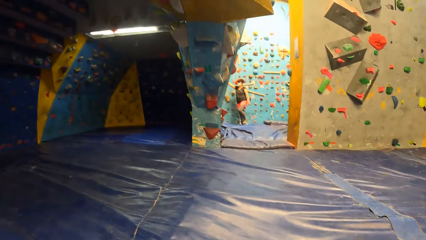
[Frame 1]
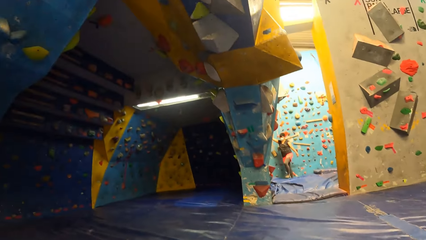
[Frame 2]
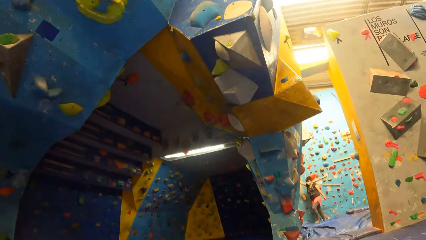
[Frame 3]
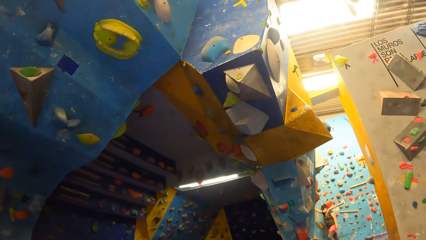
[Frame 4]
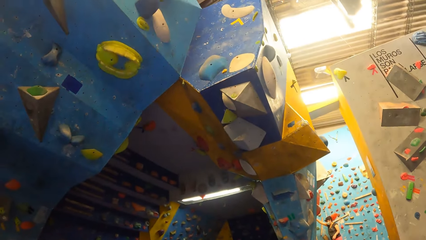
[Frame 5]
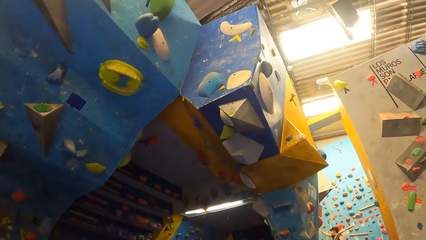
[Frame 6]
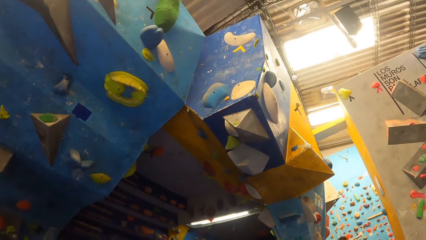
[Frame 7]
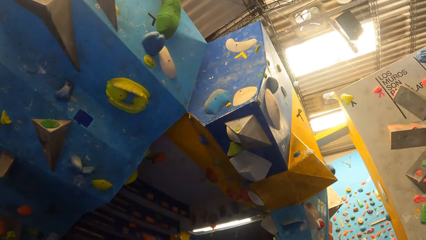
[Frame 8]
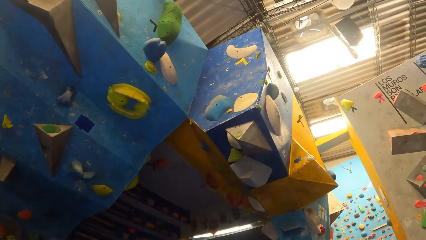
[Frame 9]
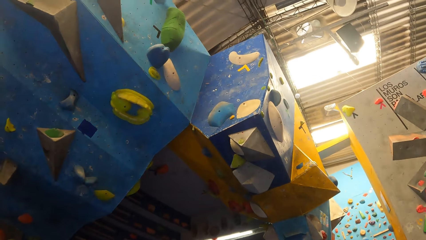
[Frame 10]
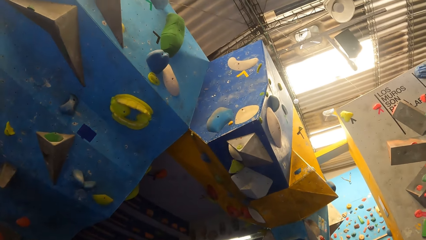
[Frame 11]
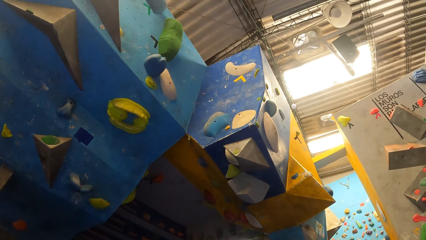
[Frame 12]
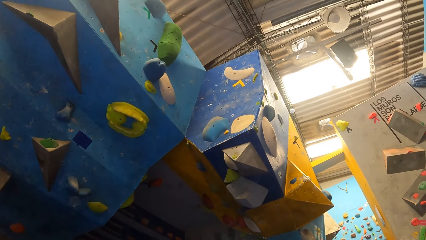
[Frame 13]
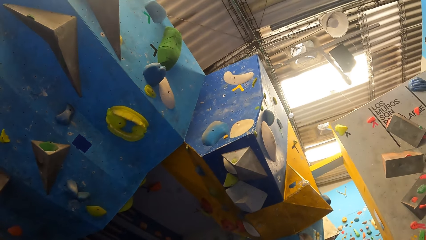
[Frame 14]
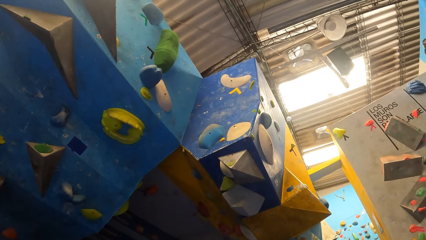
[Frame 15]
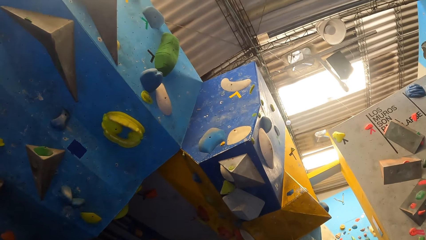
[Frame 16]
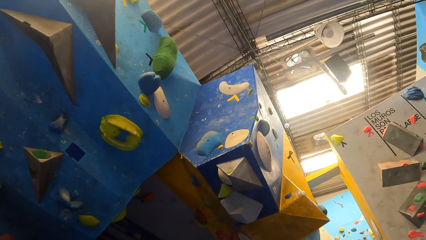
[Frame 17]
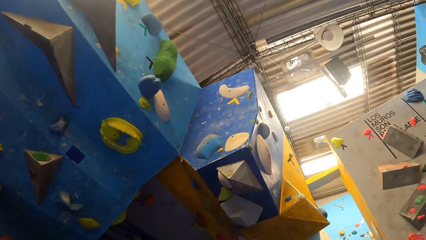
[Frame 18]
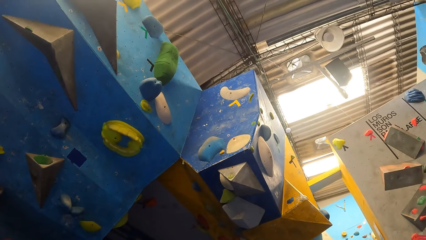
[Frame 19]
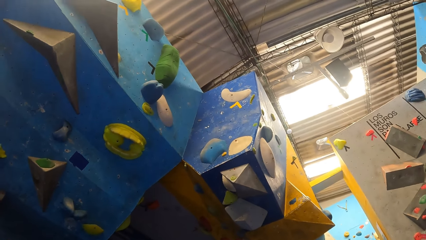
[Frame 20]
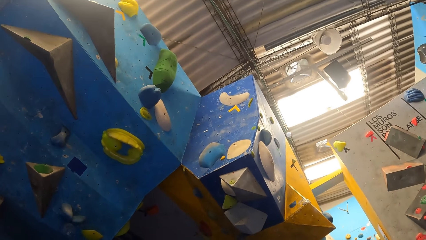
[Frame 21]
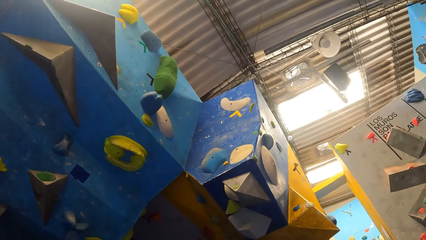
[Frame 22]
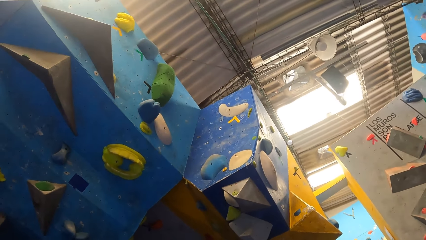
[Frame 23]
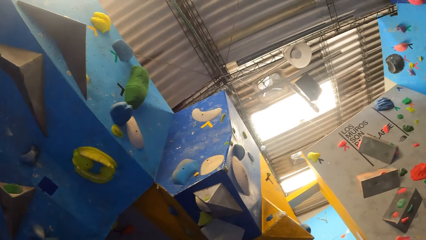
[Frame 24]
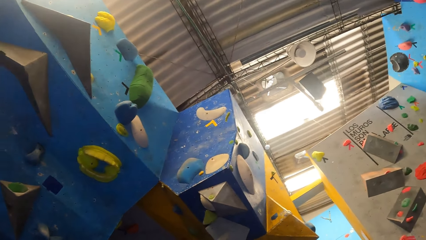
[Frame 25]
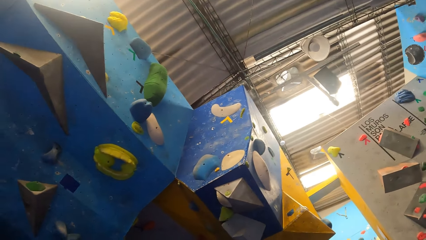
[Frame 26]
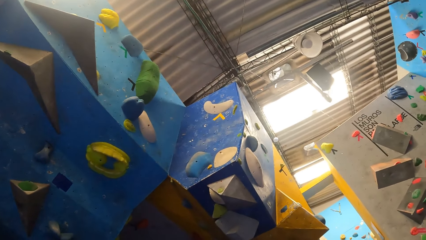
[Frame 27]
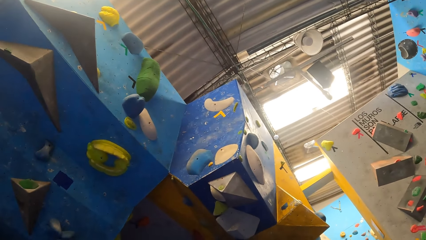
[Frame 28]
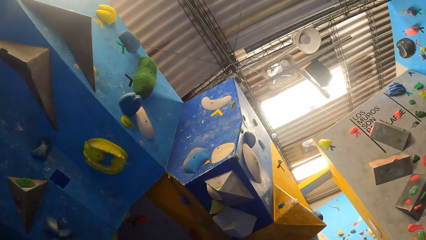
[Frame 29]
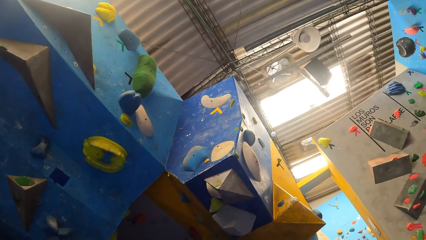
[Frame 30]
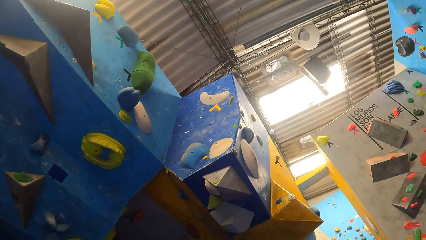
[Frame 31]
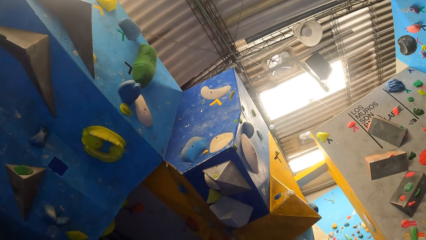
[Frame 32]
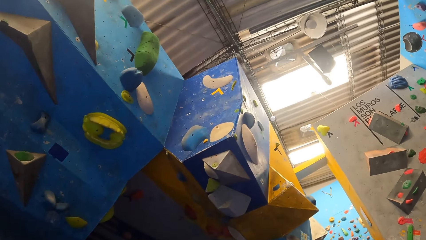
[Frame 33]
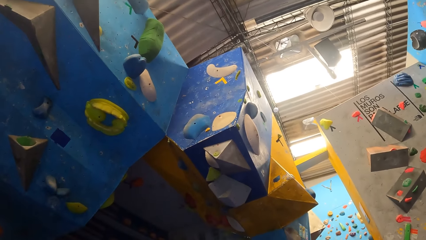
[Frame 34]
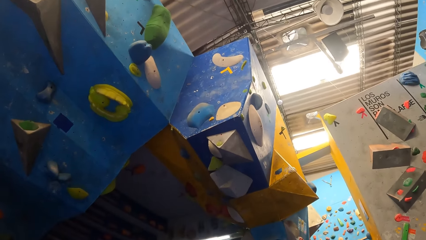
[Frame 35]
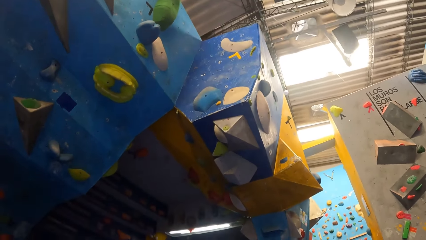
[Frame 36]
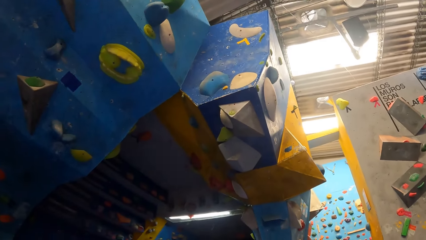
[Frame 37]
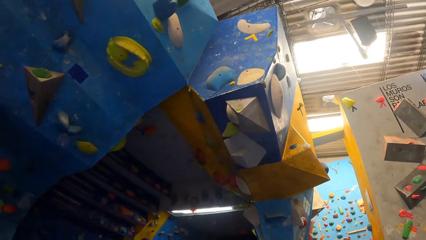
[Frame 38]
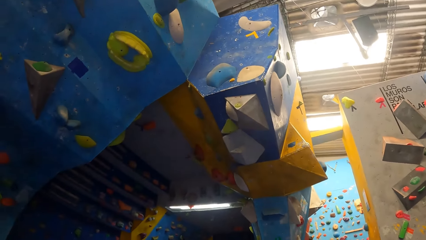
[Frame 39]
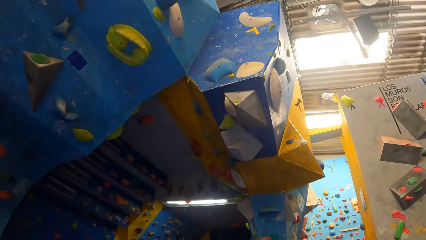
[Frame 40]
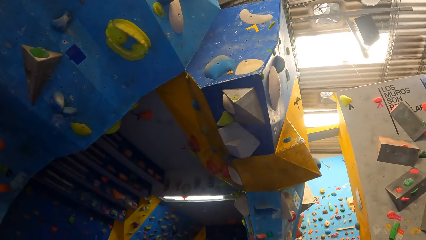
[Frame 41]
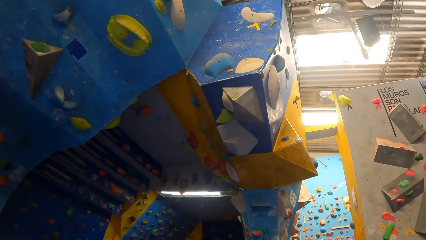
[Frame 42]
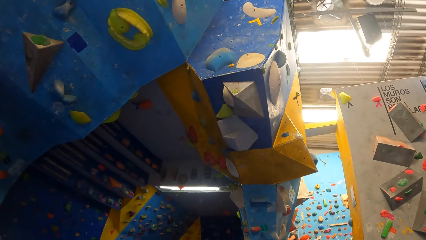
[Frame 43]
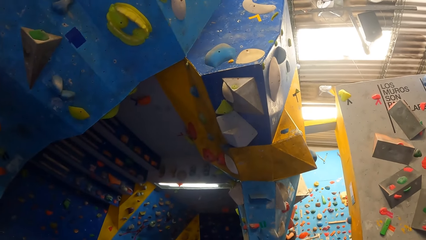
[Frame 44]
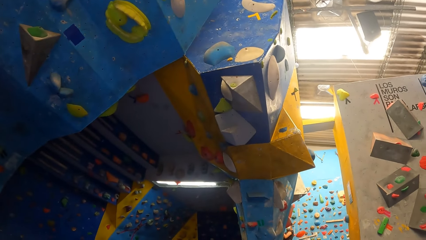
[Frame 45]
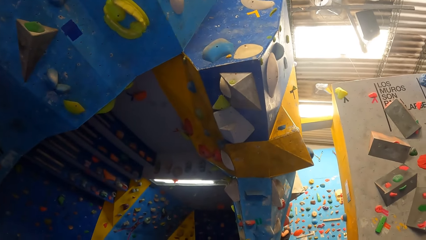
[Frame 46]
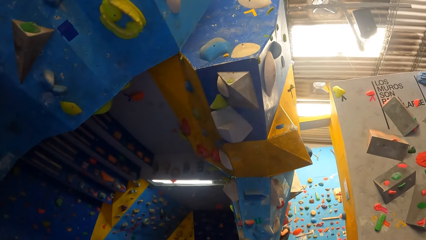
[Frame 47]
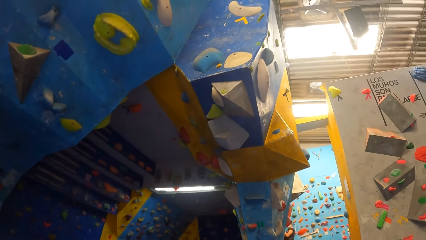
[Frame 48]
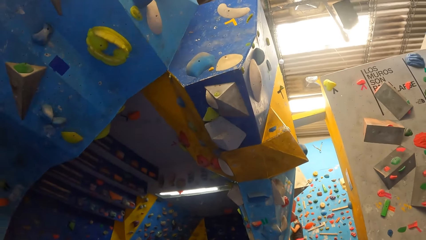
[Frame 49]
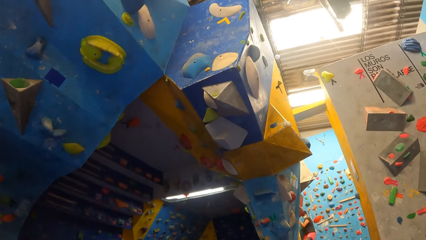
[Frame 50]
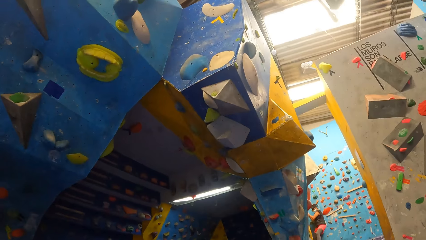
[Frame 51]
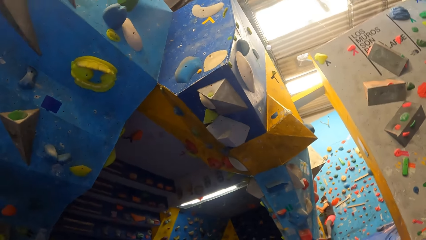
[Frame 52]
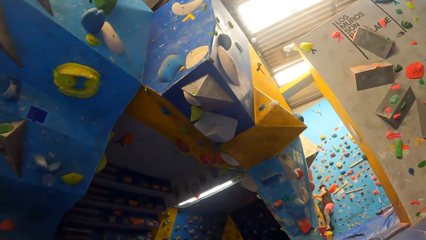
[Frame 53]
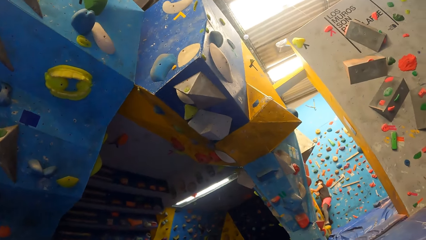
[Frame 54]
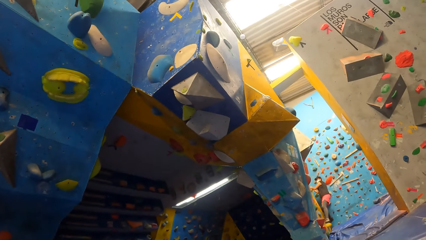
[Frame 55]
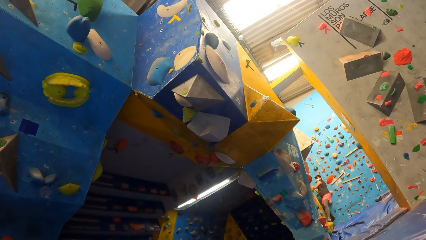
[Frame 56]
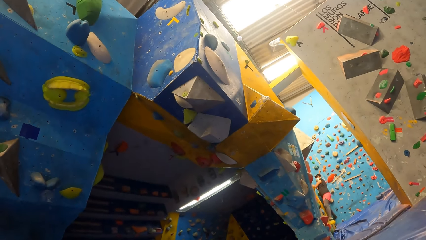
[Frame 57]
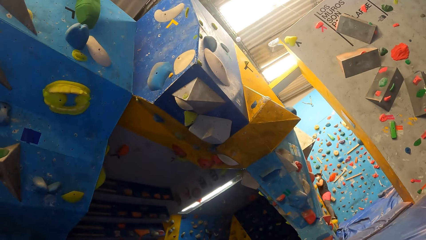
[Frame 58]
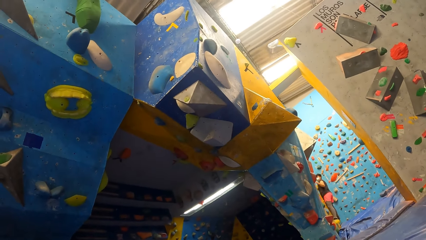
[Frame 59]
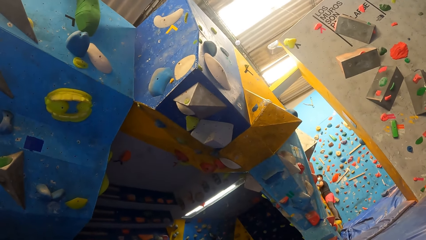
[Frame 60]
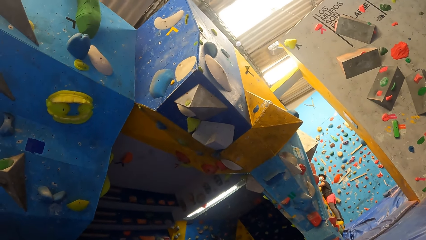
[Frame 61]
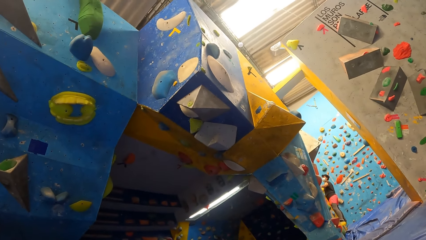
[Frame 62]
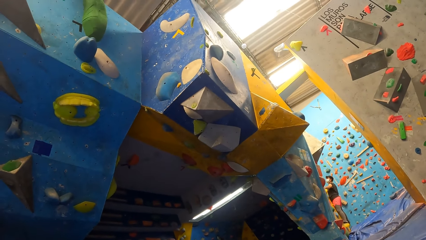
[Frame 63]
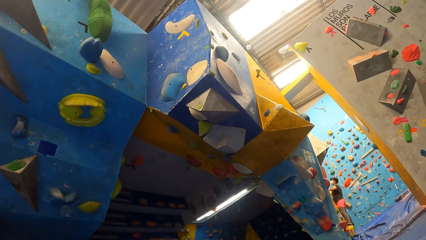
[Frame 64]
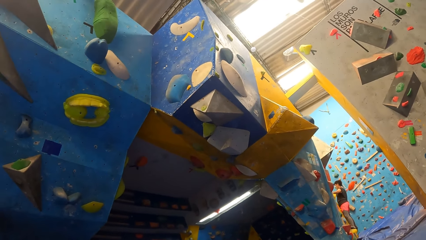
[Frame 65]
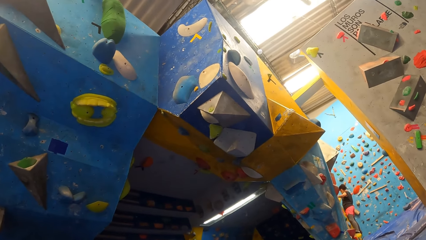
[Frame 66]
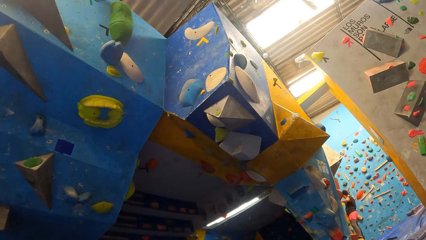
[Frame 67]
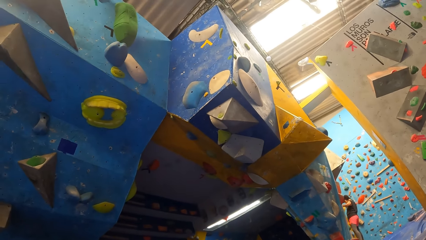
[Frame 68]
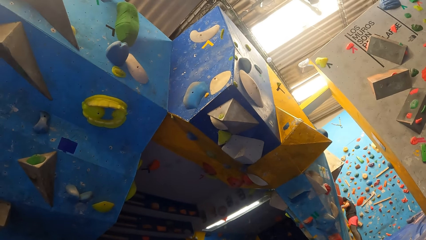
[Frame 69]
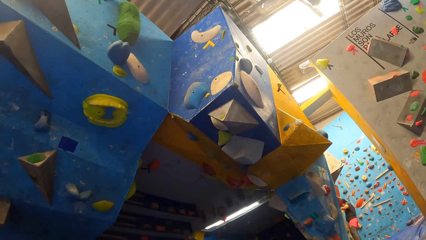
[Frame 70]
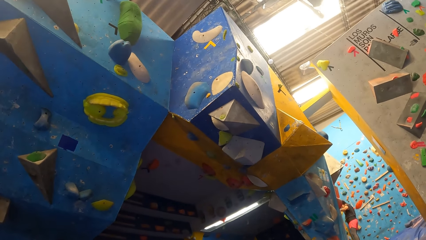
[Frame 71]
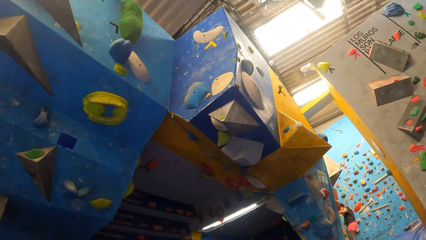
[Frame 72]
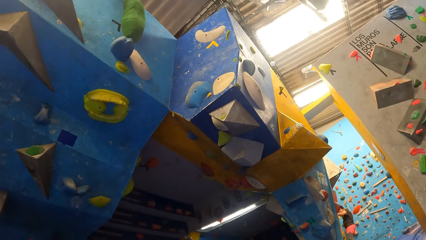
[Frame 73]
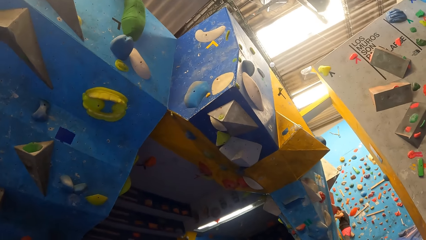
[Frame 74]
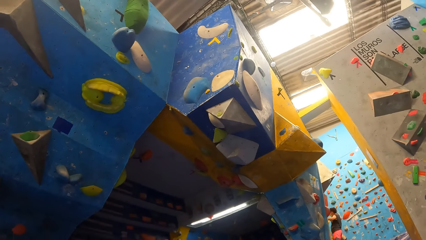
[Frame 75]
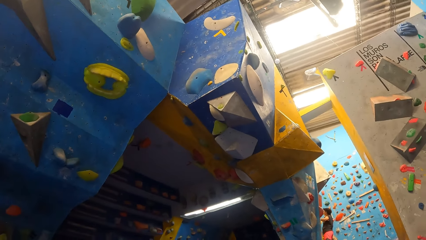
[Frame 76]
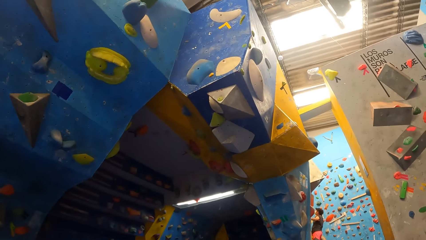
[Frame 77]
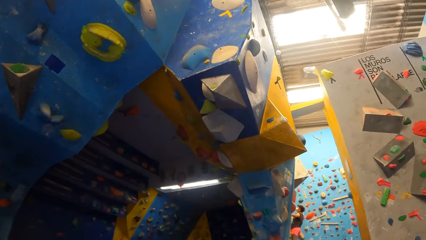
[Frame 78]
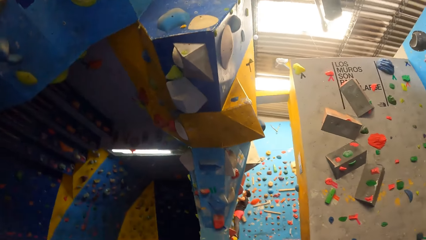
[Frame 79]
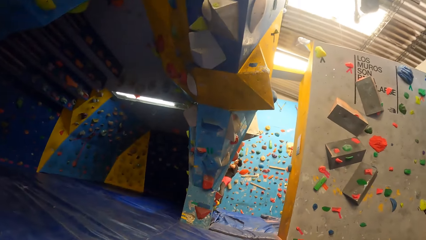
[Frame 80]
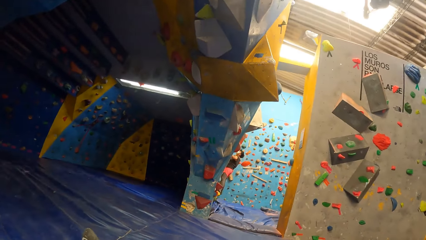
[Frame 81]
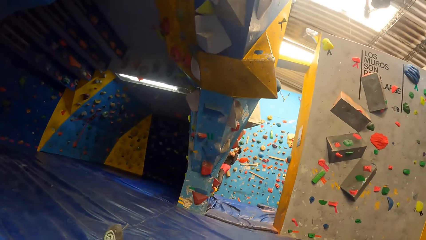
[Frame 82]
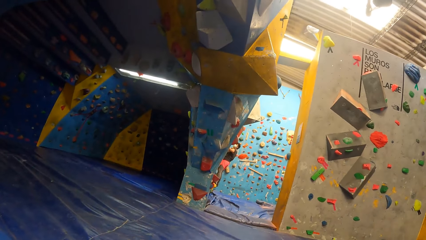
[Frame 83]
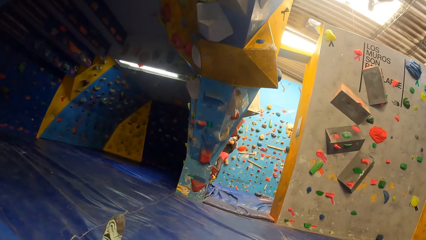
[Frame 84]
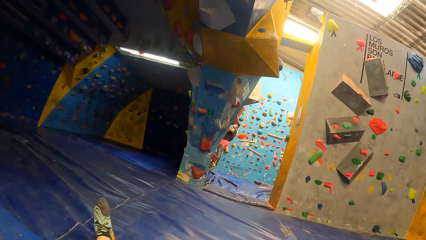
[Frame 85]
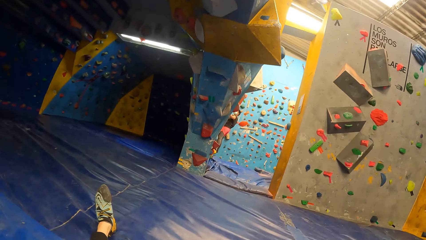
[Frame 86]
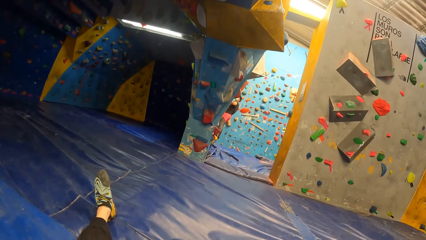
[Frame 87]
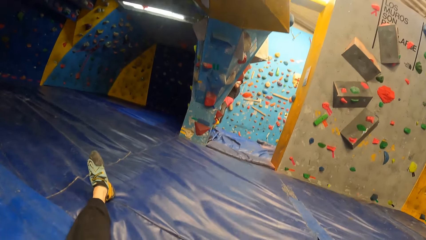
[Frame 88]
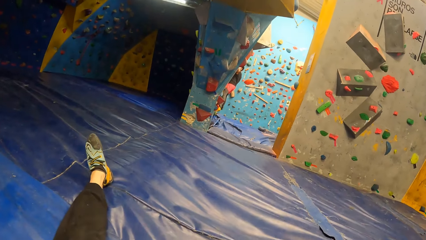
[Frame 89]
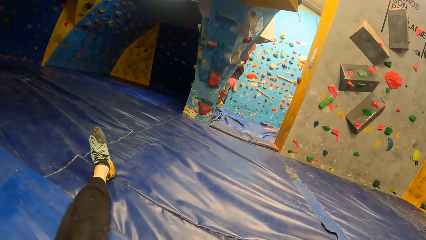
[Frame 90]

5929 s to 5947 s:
A woman walks. The camera wearer looks around. The woman climbs the wall. The camera wearer looks around.
